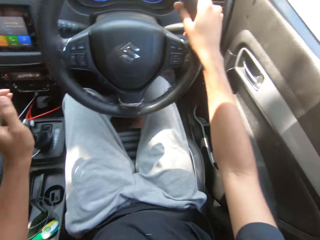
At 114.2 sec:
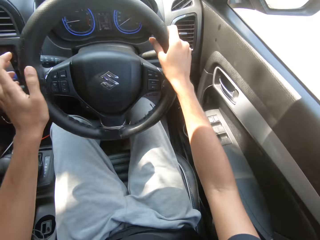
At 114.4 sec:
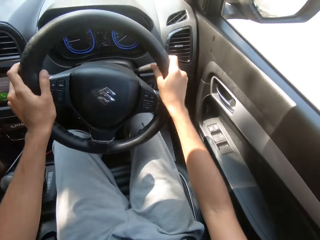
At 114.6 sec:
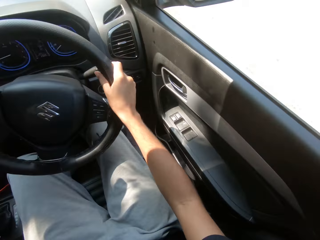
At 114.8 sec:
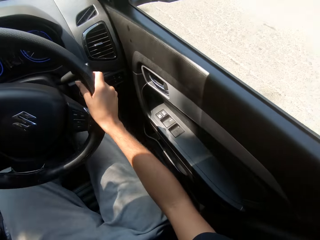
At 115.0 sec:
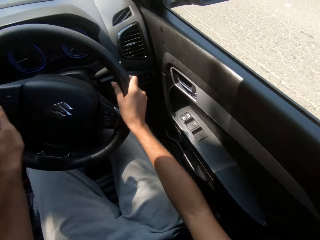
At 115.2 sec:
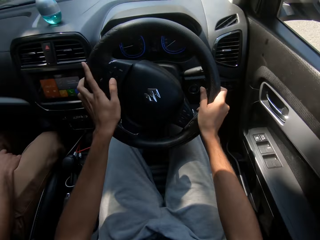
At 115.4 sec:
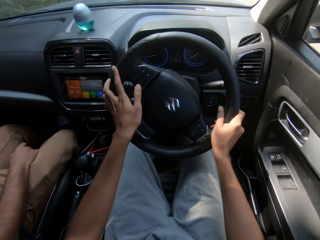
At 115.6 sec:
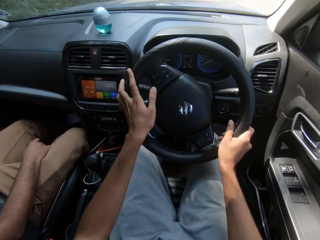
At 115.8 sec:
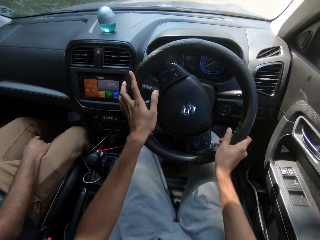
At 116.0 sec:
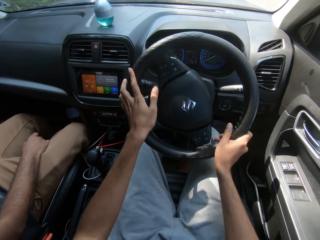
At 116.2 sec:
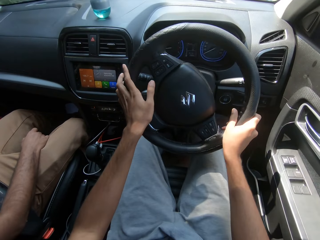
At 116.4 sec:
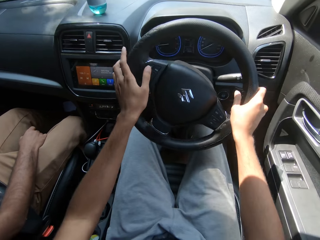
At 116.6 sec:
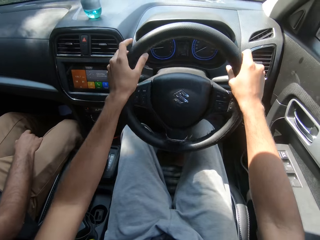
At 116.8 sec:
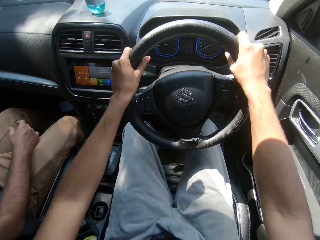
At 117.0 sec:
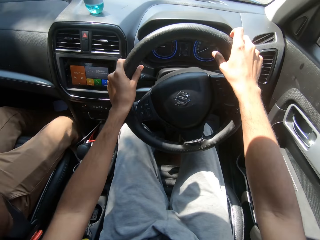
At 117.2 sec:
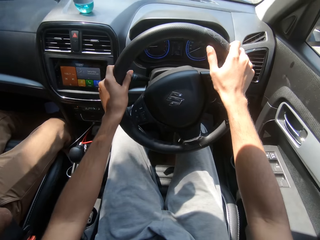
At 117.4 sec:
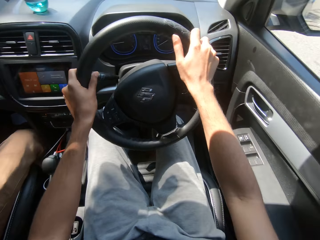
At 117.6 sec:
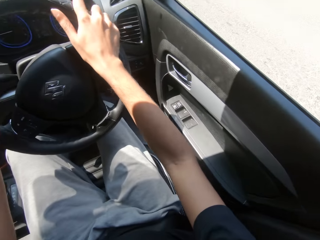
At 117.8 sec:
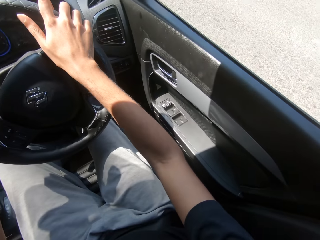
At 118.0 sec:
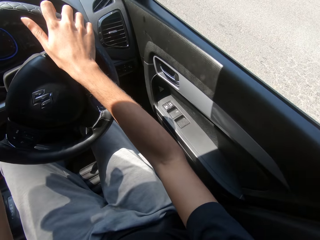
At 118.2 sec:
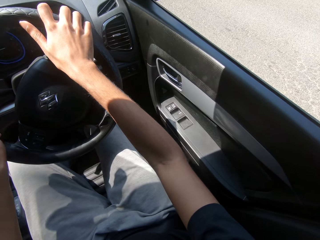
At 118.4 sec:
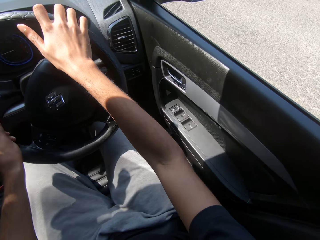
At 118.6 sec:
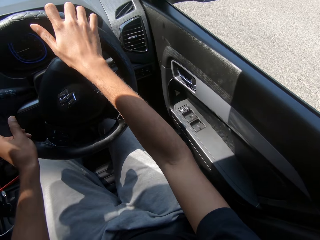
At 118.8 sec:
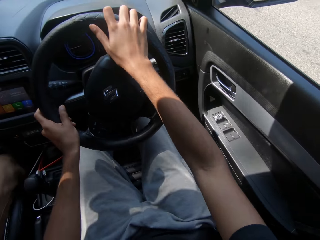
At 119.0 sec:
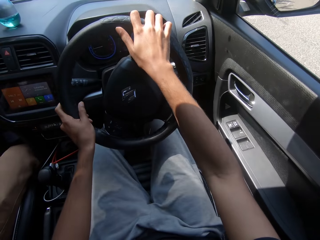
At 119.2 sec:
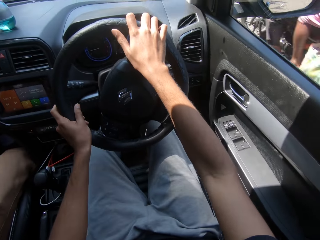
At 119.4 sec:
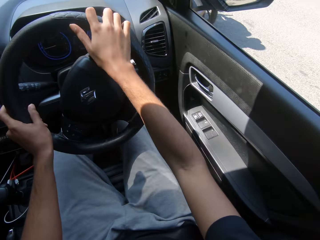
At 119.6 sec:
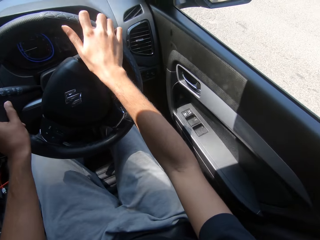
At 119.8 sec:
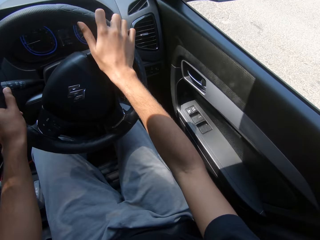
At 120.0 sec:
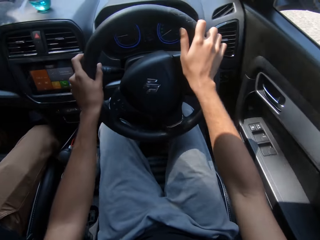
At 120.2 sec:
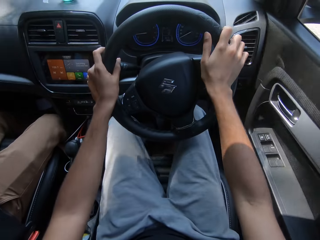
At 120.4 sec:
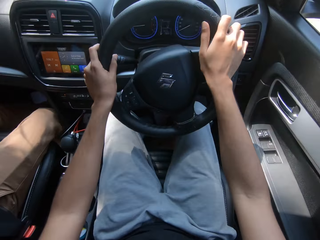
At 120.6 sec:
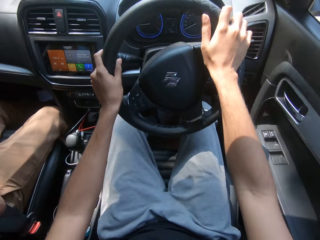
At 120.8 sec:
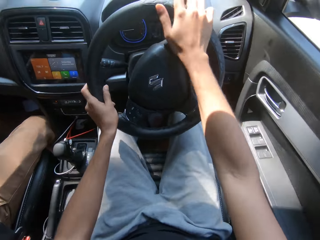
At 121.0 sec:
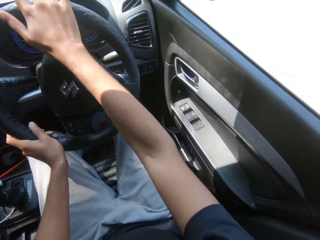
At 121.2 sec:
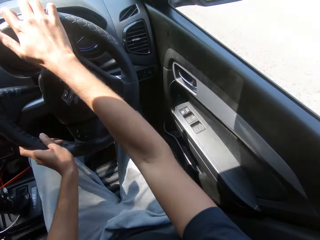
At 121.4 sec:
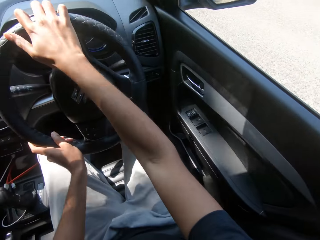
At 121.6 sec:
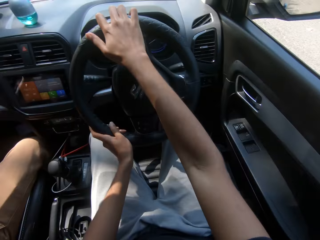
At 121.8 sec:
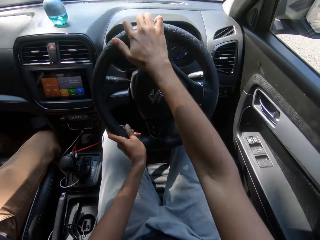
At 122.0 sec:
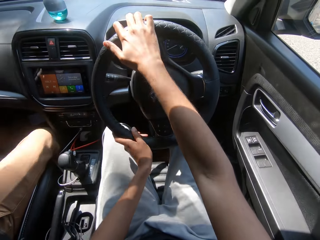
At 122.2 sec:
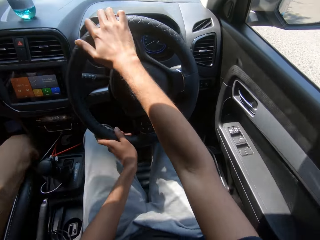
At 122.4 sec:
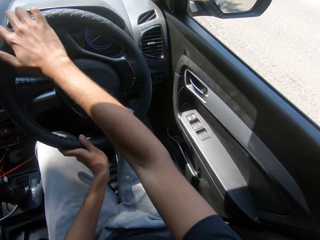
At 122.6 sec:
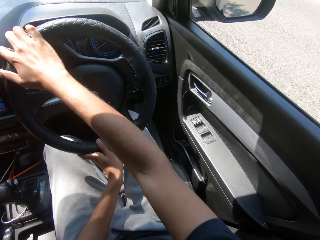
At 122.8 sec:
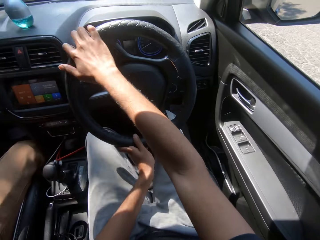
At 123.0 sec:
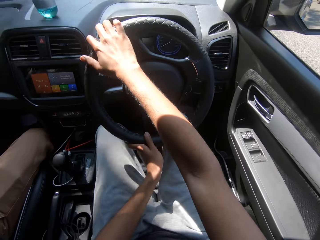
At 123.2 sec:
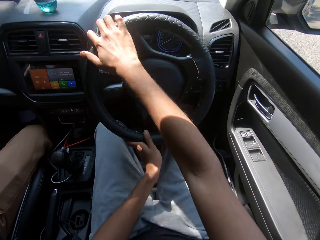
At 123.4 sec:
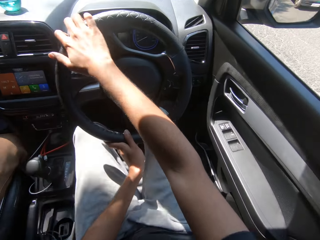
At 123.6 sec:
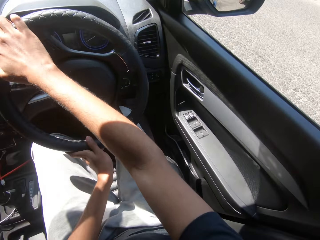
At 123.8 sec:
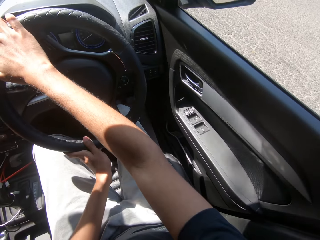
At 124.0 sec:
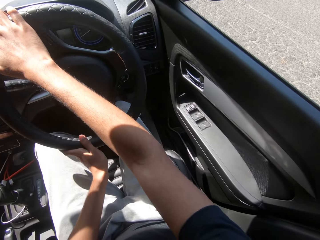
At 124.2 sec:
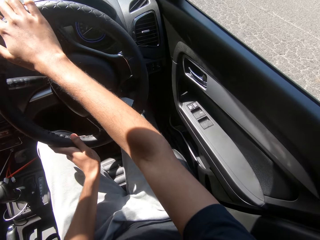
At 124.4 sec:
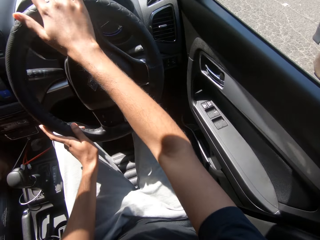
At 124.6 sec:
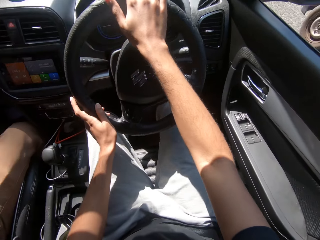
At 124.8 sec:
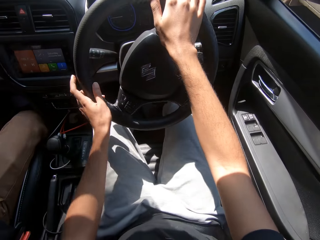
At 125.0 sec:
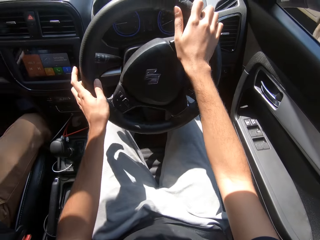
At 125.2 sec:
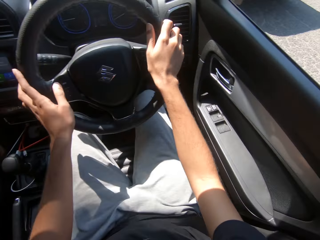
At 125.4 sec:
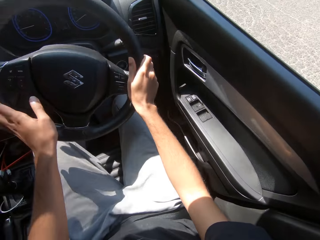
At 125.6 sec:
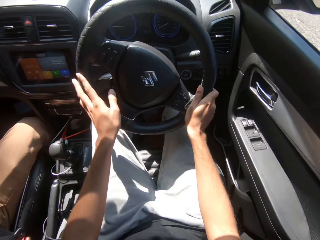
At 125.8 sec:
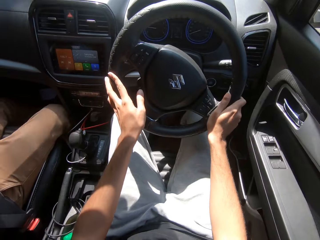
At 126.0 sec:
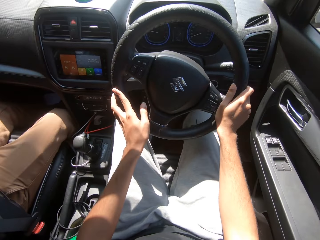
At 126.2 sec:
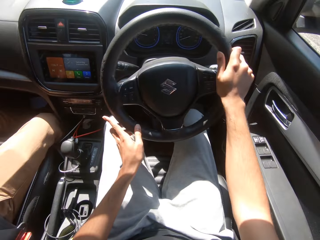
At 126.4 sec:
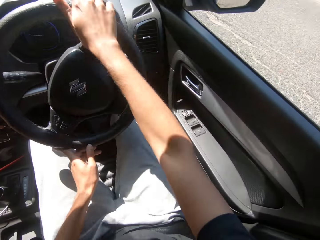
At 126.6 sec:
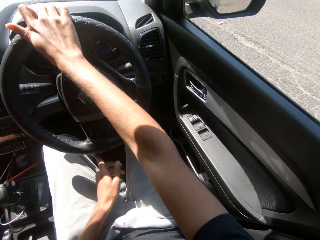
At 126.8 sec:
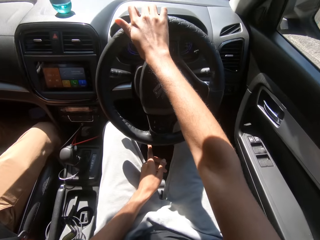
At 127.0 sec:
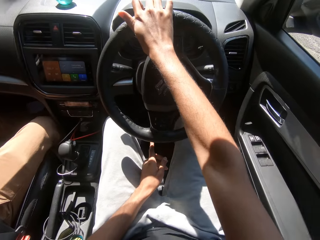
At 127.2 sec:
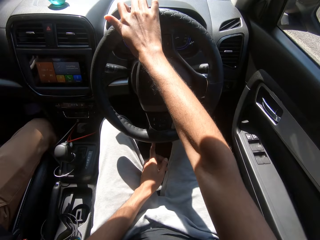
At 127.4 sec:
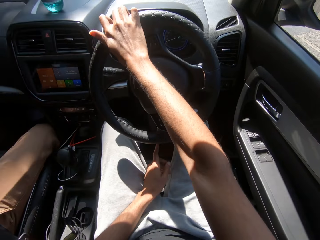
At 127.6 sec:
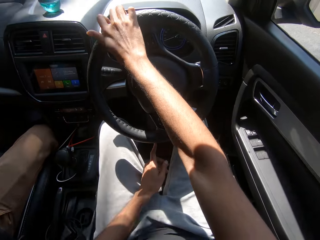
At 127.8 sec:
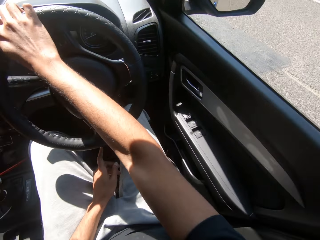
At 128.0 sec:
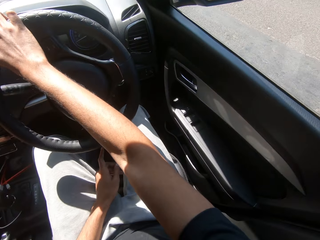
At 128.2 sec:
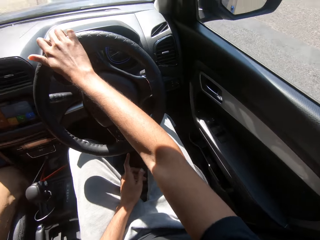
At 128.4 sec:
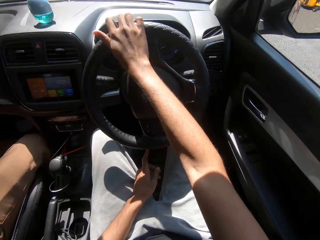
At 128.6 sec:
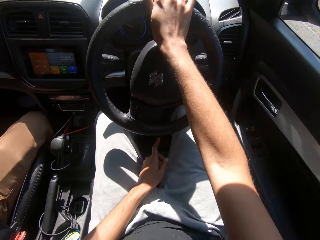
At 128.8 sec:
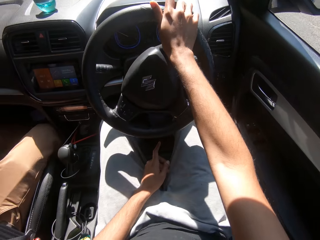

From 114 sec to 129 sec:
The camera wearer holds the gear shift with his left hand. He holds the steering wheel with both hands. He drives the car on the road with the steering wheel in both hands. He looks aside. A motorbike drives past him. The camera wearer drives the car with both hands. A black car drives past him.

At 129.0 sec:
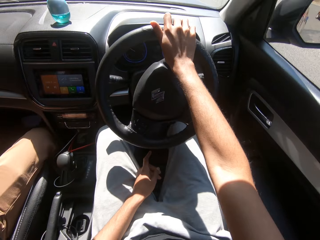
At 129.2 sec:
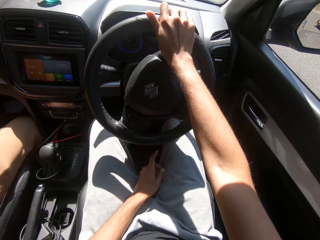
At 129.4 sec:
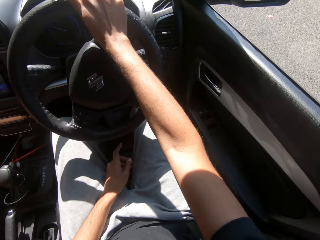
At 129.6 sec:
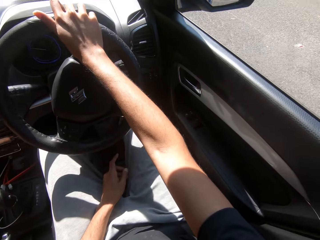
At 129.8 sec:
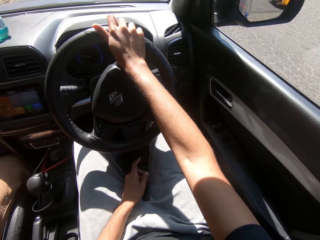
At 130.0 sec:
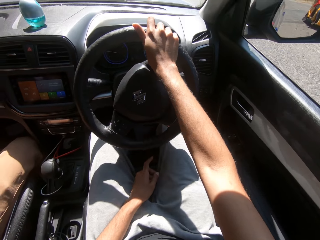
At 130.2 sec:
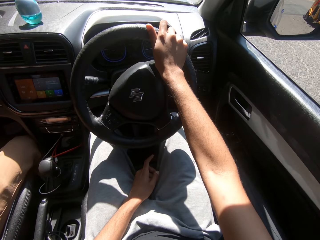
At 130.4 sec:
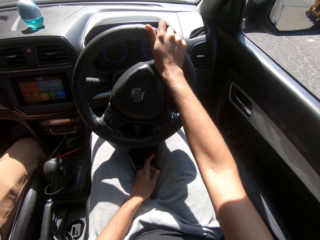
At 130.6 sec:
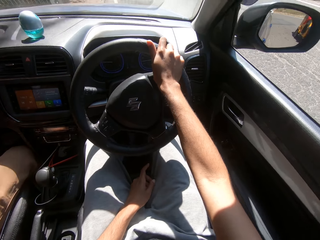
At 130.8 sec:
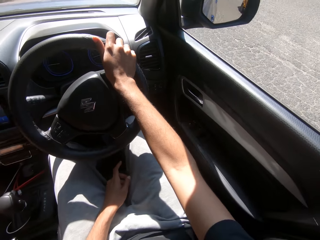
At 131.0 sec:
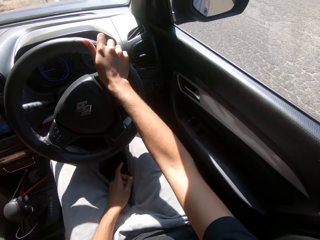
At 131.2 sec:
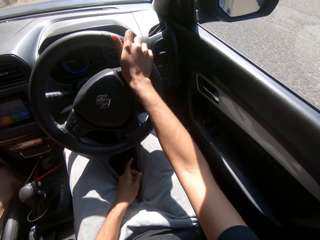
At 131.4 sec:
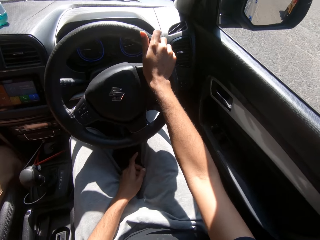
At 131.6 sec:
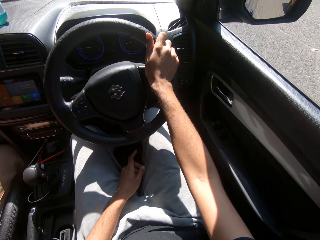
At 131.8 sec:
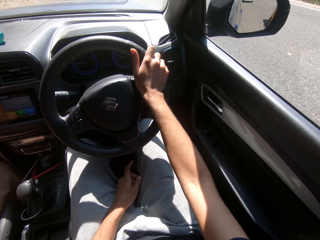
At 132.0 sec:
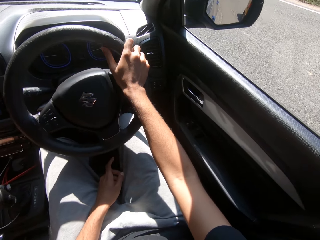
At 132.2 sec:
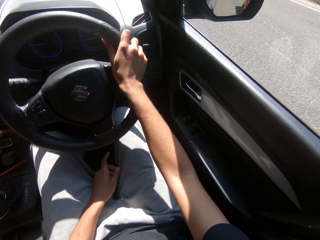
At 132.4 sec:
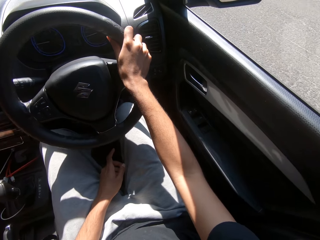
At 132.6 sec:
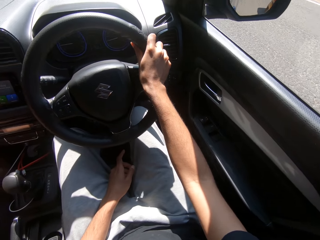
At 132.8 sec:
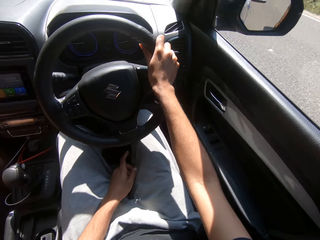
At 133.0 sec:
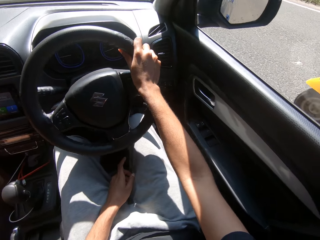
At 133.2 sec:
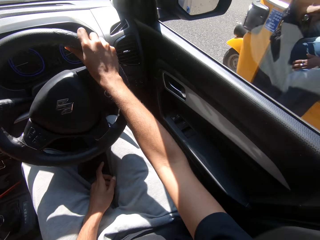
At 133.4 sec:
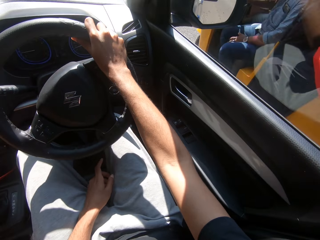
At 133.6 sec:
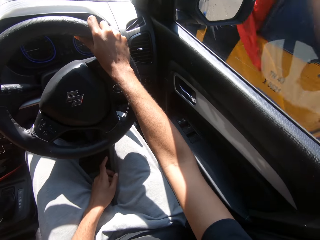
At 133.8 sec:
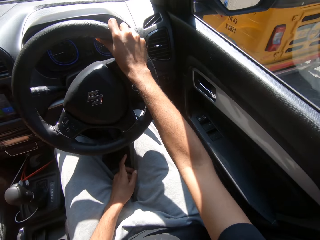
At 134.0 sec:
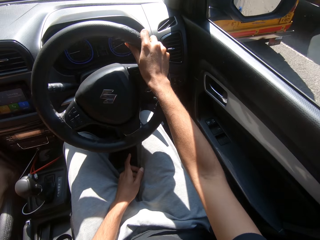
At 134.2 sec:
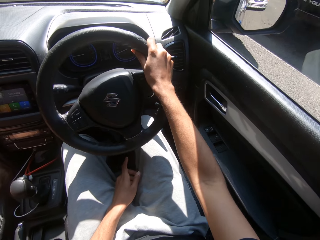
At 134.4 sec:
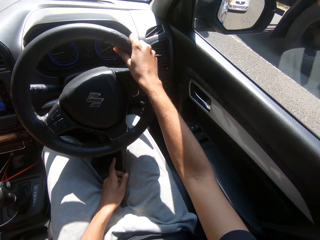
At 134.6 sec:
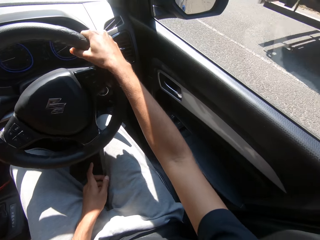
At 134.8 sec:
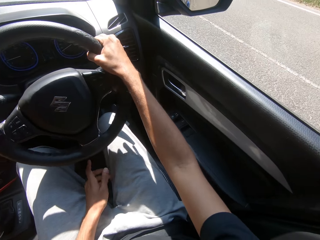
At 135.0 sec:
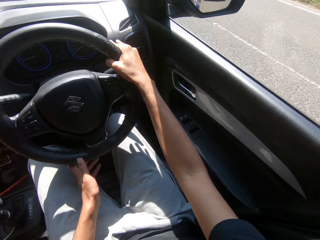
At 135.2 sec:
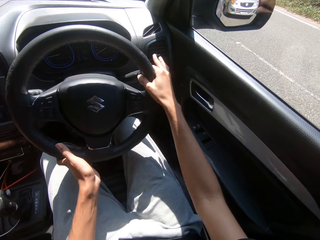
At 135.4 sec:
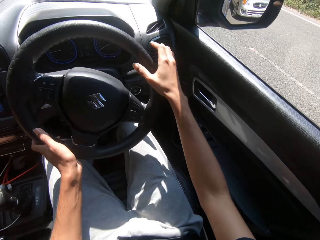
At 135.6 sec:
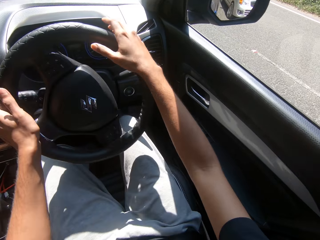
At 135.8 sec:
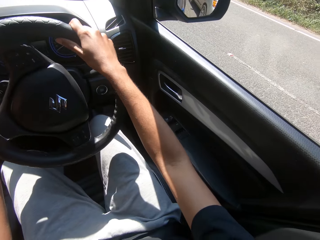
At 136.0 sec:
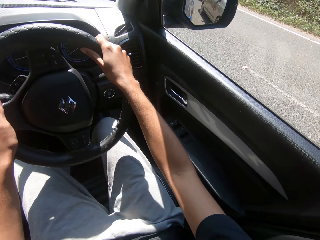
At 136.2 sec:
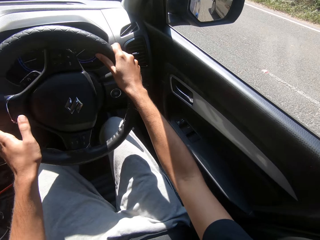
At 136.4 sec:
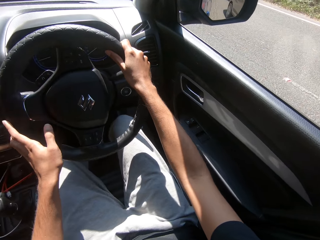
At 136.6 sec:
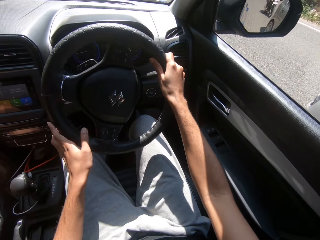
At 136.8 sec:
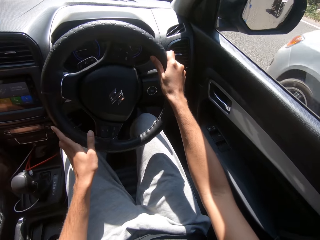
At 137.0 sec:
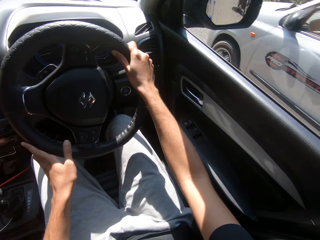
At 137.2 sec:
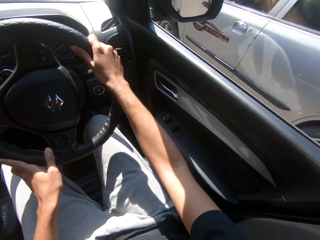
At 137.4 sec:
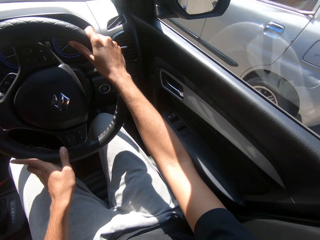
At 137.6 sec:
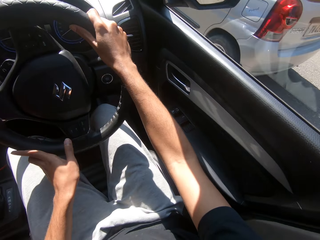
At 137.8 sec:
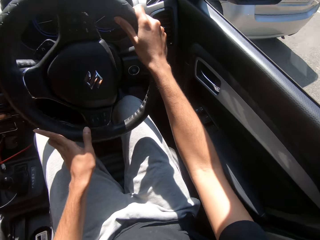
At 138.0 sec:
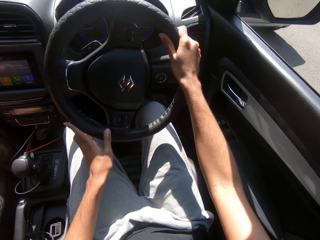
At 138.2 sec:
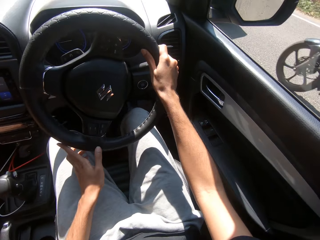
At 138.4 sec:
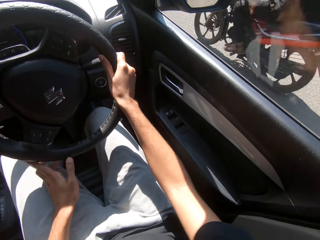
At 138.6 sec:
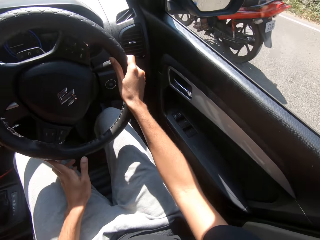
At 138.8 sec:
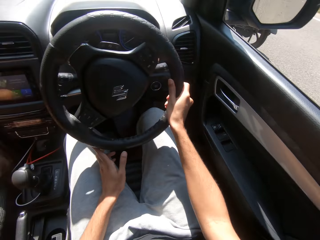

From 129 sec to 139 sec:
The camera wearer drives the car with the right hand. A yellow tricycle drives past them. The camera wearer drives the car with both hands. The man interacts with the woman. A white car drives past the camera wearer.
